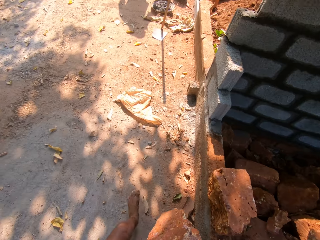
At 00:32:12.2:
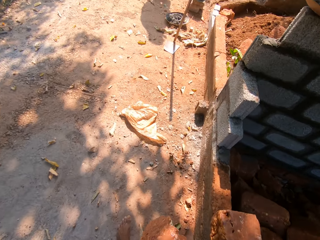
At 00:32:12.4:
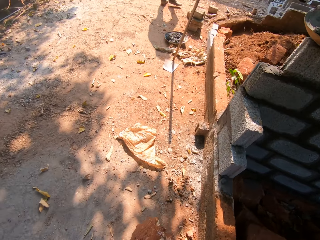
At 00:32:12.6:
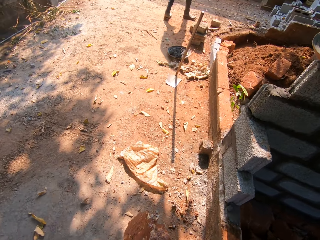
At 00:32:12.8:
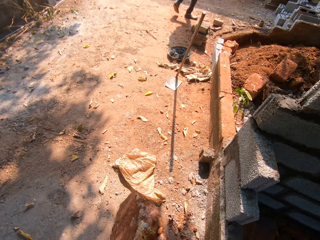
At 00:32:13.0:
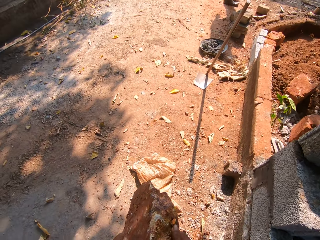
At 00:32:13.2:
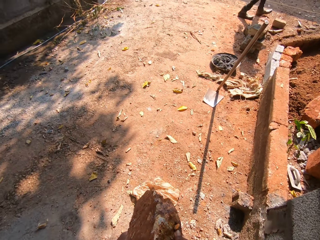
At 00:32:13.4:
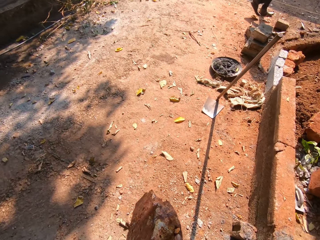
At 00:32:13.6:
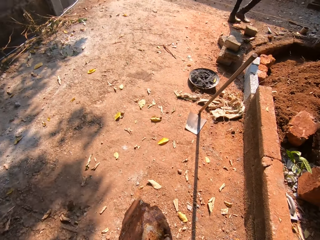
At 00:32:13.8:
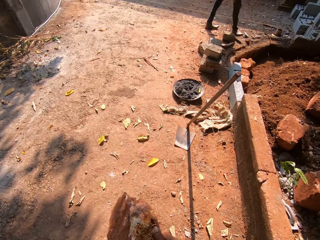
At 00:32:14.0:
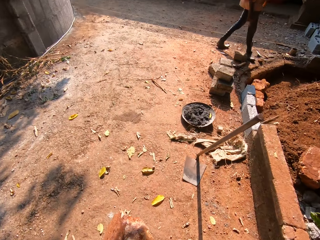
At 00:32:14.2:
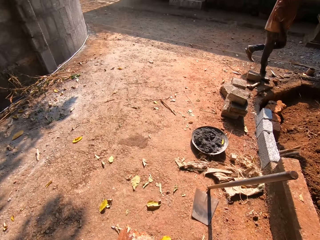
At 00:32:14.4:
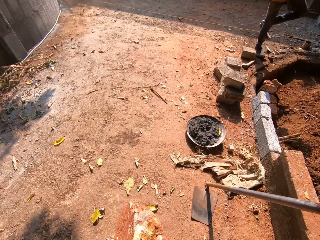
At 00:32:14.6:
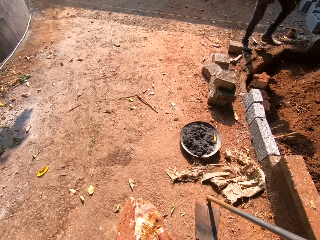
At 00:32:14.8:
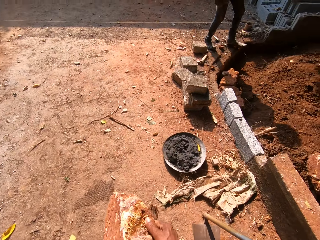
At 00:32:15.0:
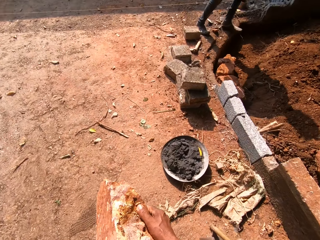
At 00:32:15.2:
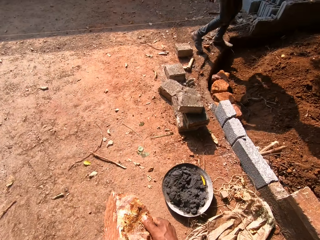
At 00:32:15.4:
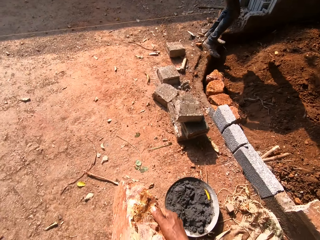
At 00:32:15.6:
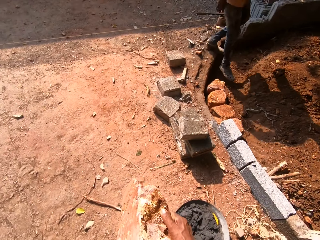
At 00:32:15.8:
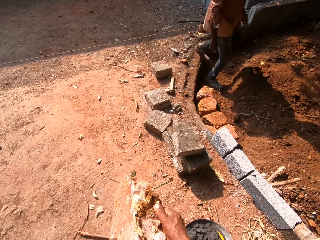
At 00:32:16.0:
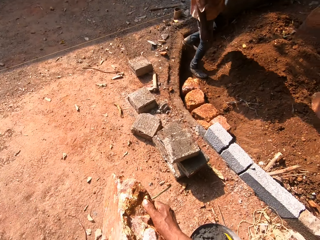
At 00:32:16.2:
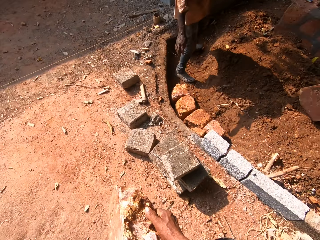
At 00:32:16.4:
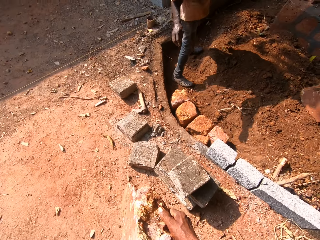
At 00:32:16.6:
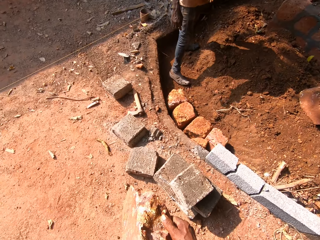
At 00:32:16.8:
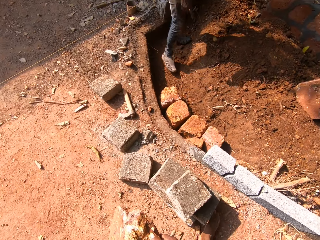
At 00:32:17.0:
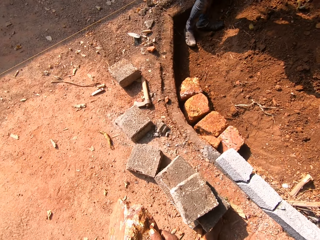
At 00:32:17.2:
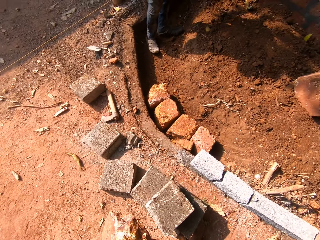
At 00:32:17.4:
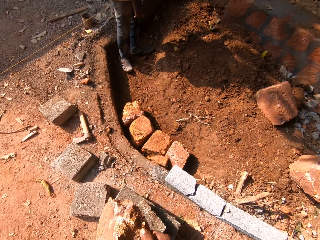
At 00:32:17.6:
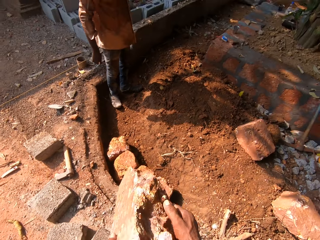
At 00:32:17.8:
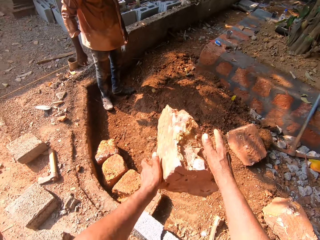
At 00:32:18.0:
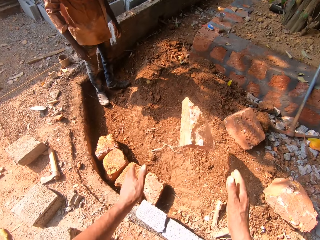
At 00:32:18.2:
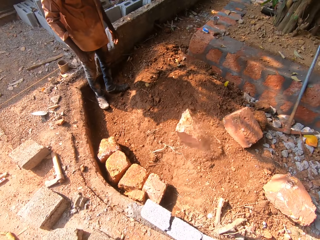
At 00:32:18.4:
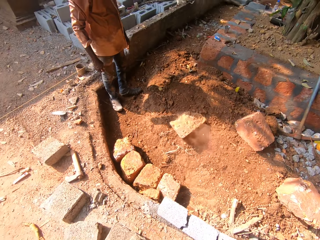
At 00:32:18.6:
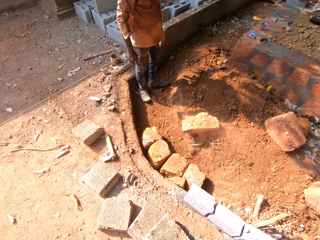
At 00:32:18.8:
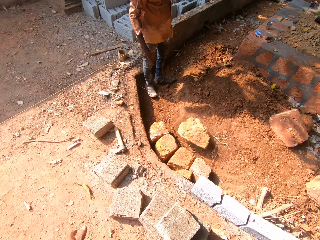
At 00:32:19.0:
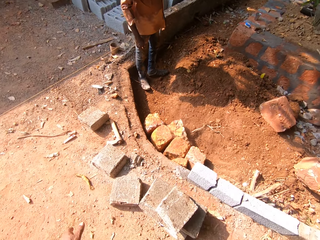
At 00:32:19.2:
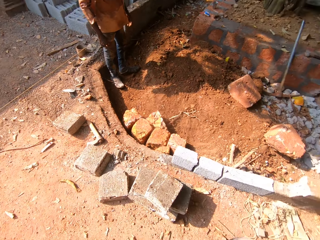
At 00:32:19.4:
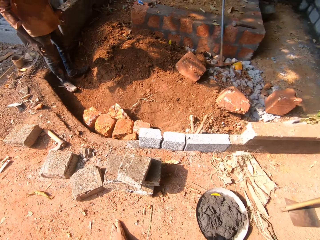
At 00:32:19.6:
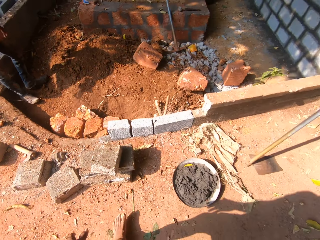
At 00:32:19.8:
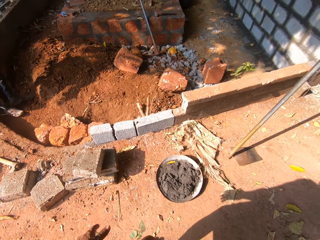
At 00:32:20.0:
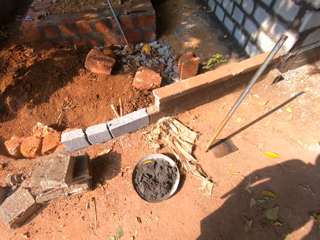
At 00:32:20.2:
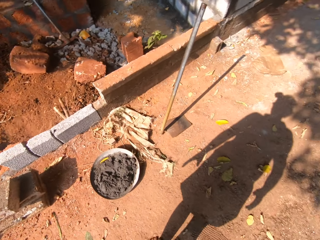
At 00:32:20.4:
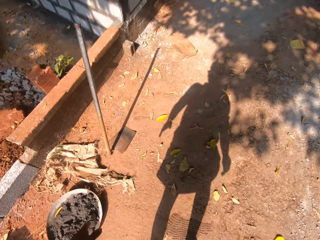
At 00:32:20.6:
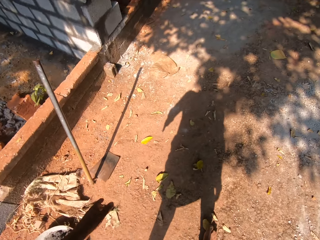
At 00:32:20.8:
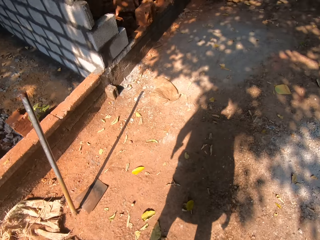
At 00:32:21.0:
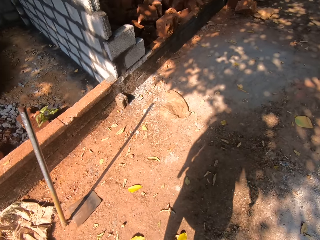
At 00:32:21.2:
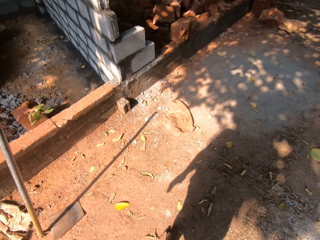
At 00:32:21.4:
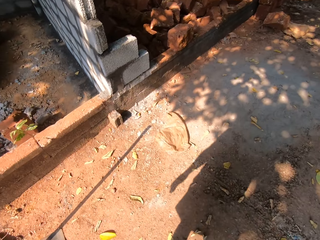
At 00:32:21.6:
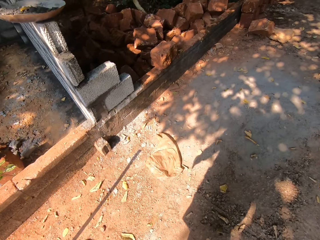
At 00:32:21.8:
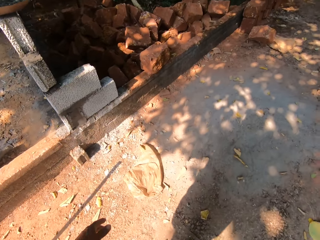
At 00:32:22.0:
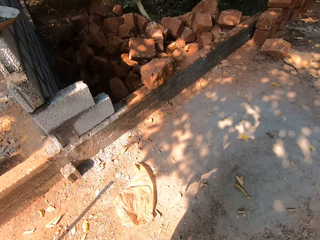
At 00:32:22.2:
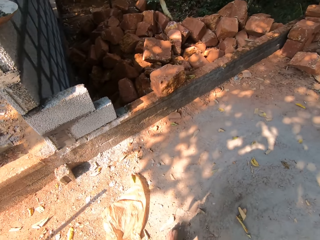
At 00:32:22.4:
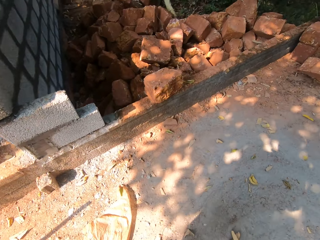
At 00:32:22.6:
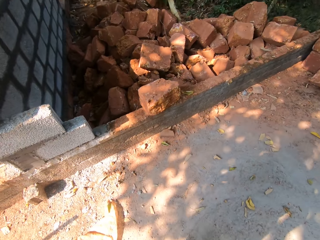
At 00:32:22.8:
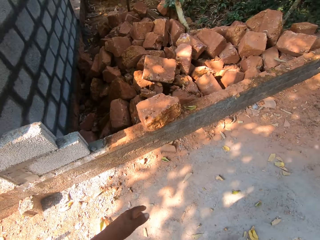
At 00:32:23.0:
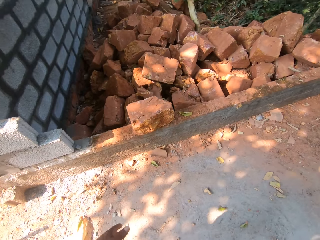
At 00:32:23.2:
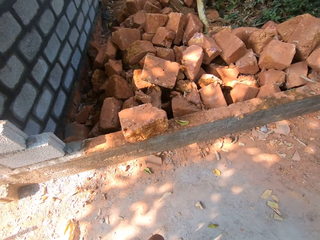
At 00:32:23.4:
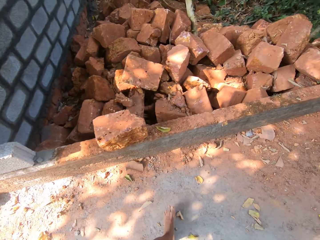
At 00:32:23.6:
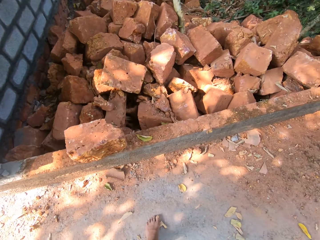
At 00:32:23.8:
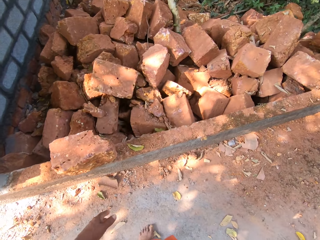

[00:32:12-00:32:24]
The camera wearer tosses the mud brick inside a fence with both hands.

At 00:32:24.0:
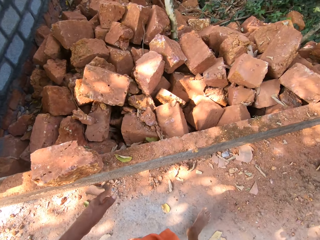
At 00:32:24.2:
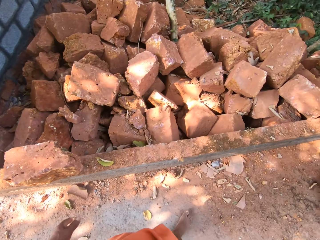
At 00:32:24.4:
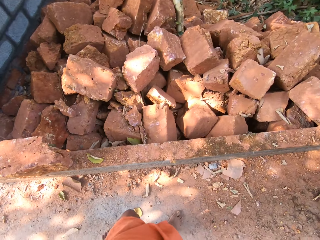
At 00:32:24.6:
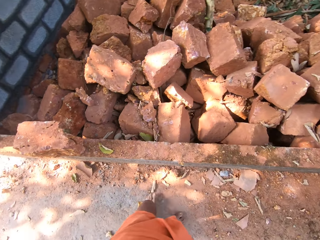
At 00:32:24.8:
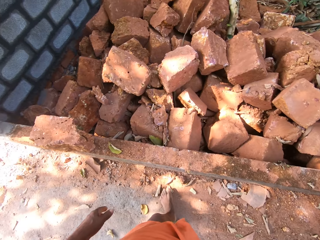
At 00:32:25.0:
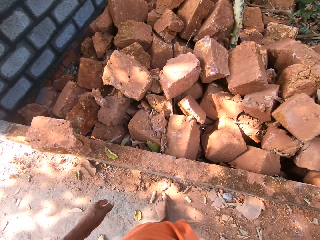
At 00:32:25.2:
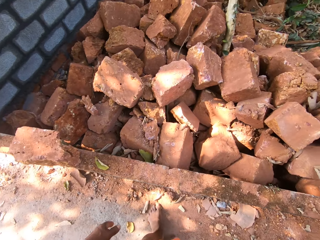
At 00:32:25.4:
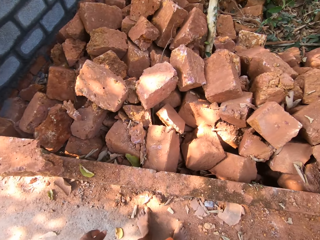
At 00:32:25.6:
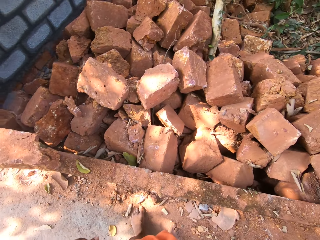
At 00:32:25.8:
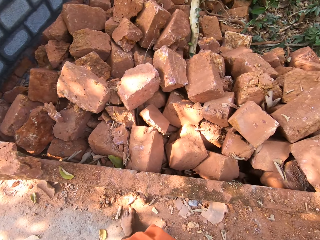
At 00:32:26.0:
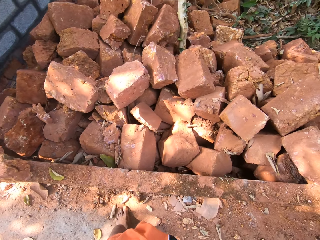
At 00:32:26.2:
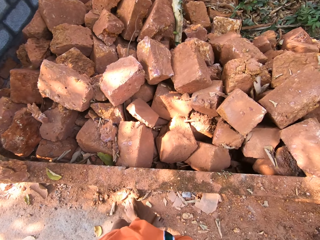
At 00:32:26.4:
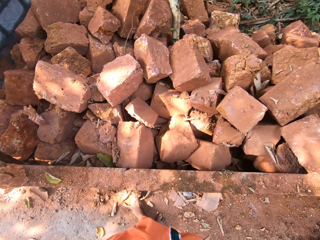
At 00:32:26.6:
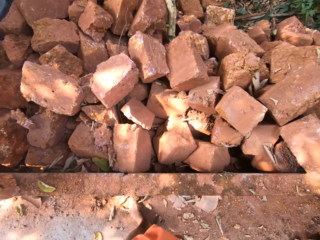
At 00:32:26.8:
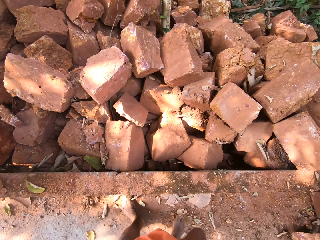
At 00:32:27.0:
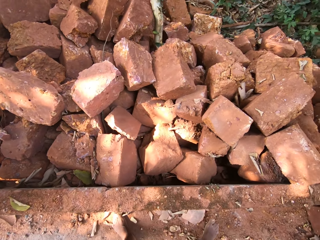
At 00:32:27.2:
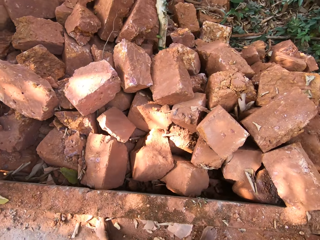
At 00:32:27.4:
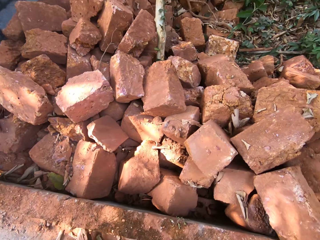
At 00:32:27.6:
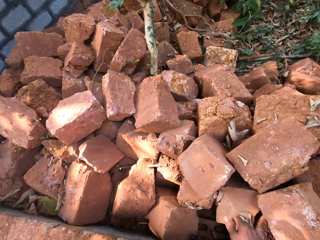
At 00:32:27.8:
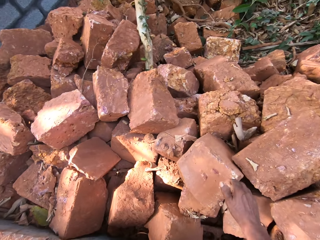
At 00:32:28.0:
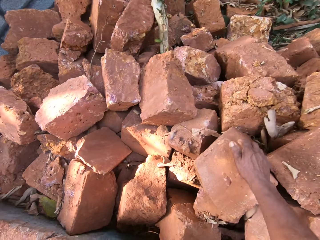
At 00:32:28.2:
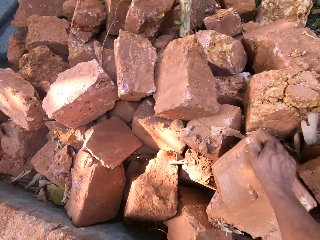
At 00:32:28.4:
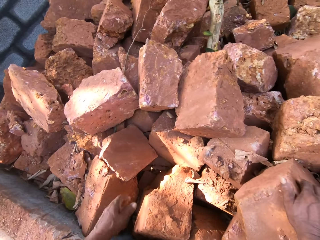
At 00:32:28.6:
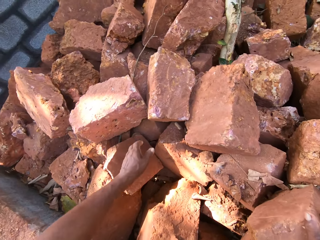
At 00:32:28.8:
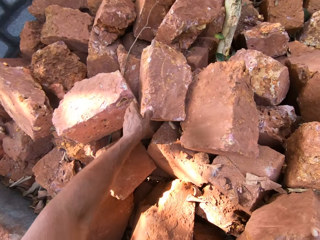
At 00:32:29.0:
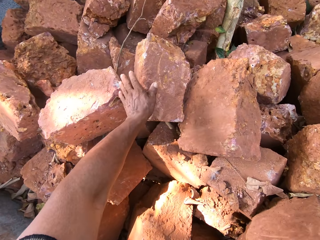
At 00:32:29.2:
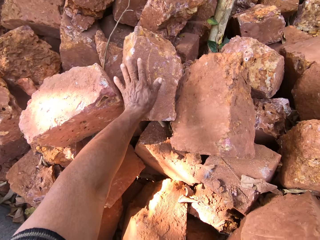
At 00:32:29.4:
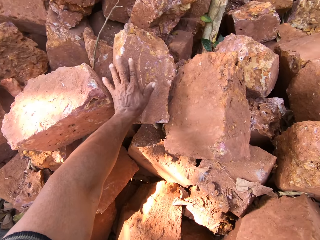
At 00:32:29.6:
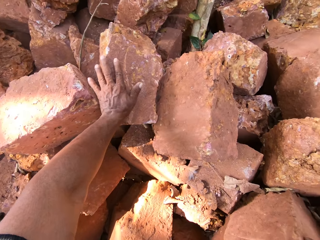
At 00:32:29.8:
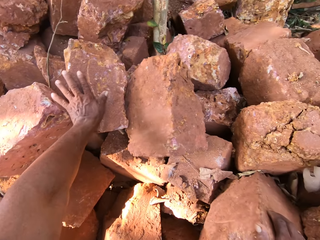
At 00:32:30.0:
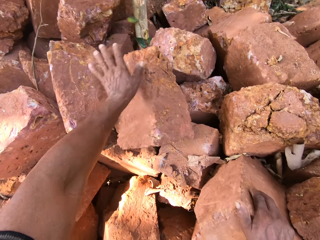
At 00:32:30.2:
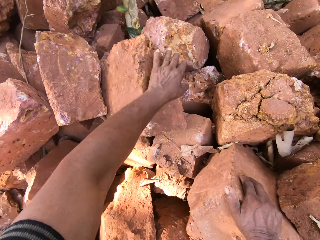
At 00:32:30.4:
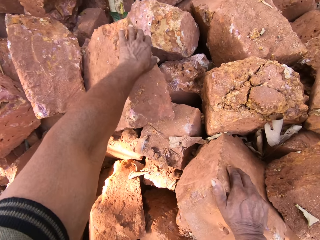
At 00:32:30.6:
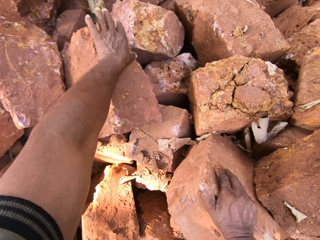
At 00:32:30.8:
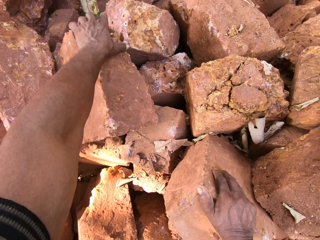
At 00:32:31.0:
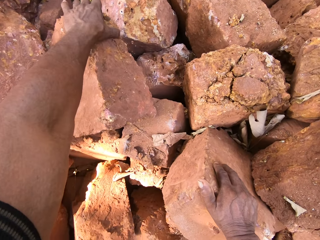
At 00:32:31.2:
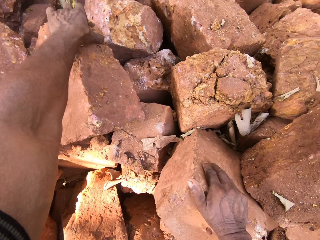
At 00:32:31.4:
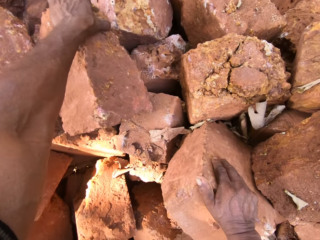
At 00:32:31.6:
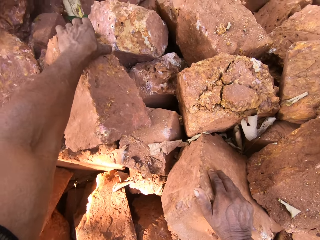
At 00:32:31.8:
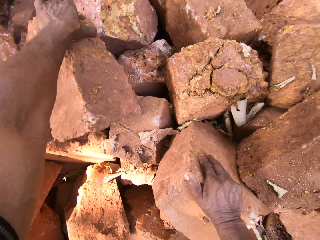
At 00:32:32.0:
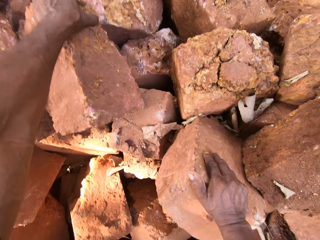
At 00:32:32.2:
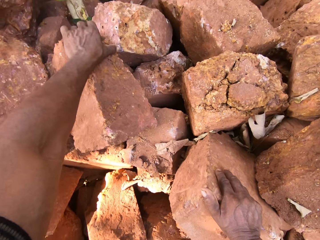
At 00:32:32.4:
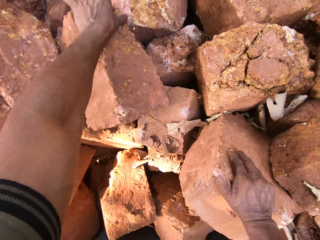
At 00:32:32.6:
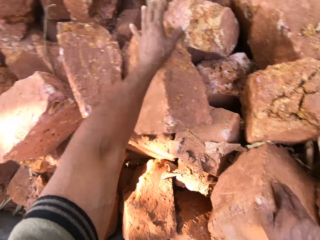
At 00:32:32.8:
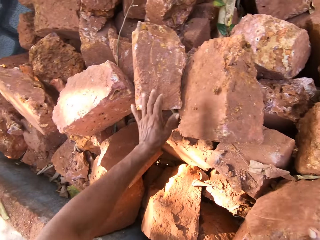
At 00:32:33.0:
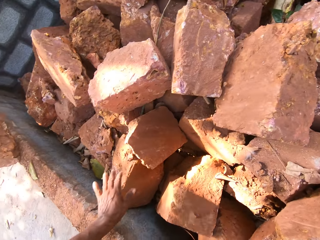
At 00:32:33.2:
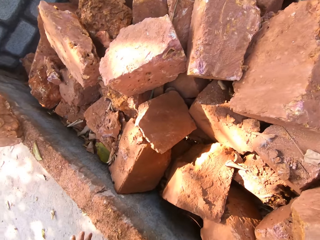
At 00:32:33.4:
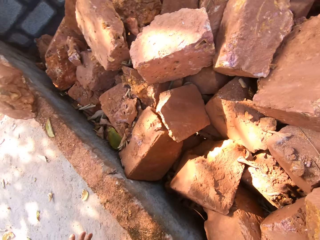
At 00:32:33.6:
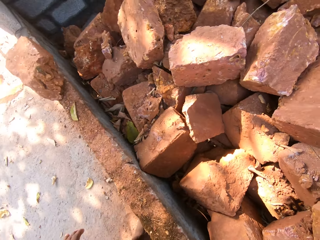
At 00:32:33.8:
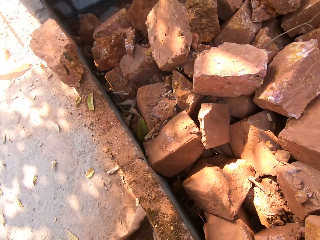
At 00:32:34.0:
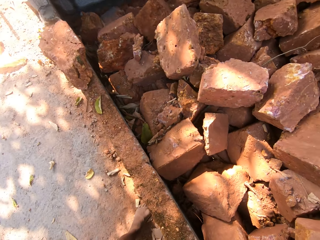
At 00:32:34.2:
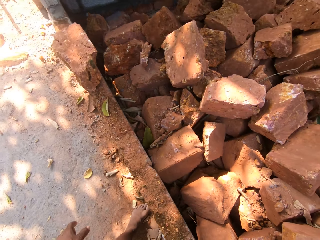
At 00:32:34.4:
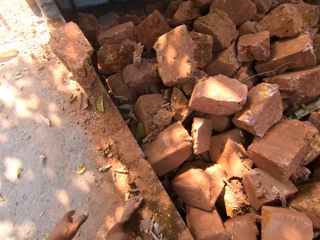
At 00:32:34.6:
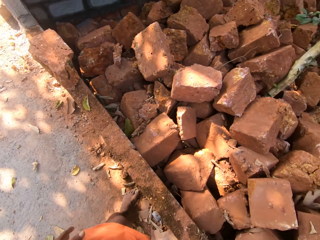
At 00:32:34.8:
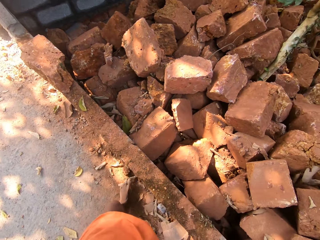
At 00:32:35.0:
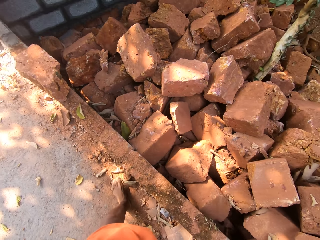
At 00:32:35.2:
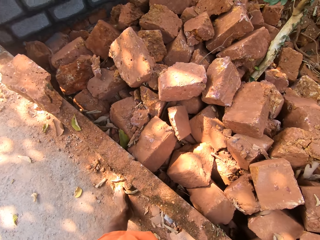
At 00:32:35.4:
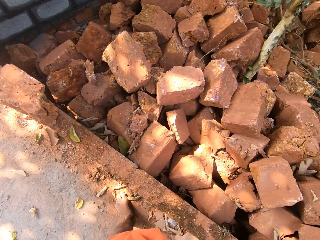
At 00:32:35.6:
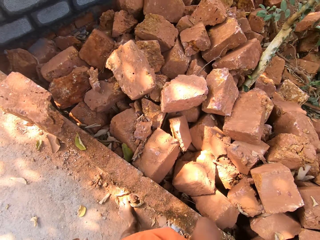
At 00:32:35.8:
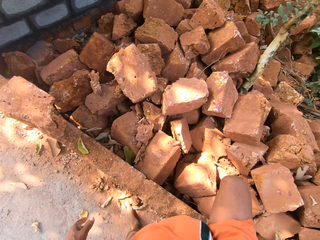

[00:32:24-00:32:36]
The camera wearer touches the blocks.
